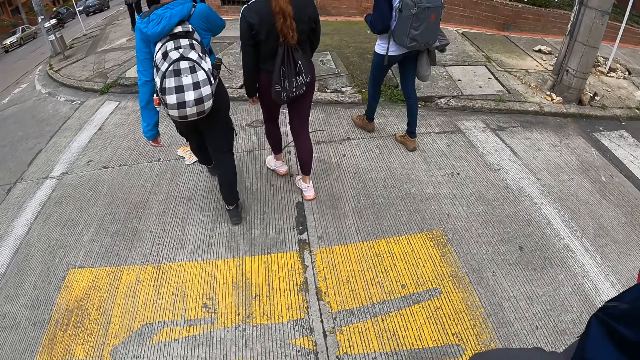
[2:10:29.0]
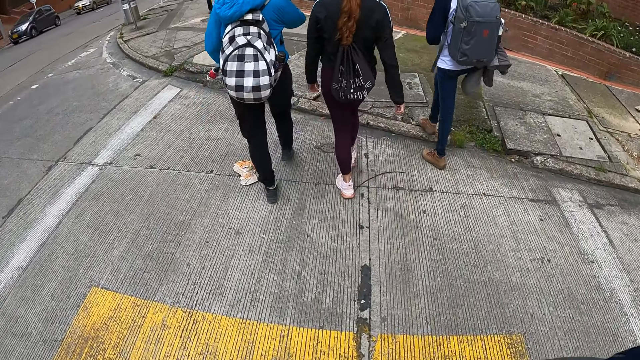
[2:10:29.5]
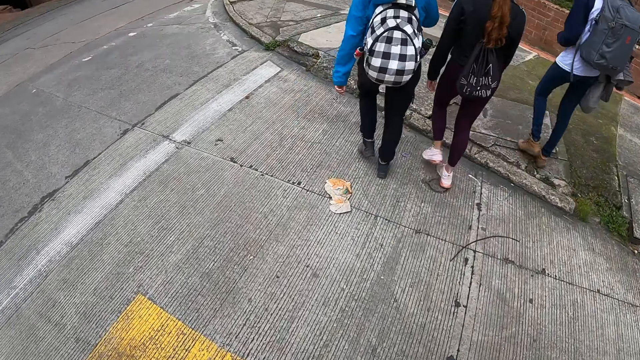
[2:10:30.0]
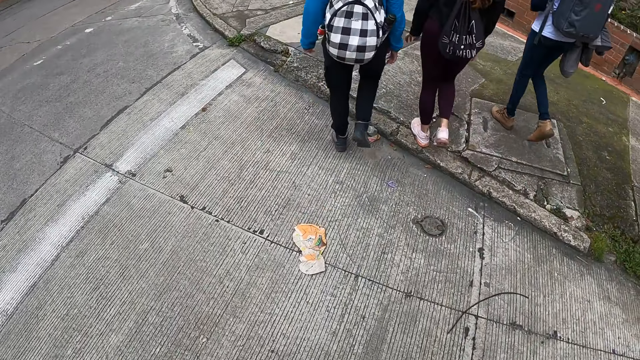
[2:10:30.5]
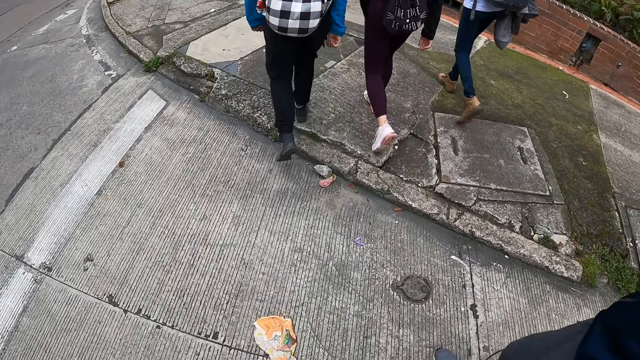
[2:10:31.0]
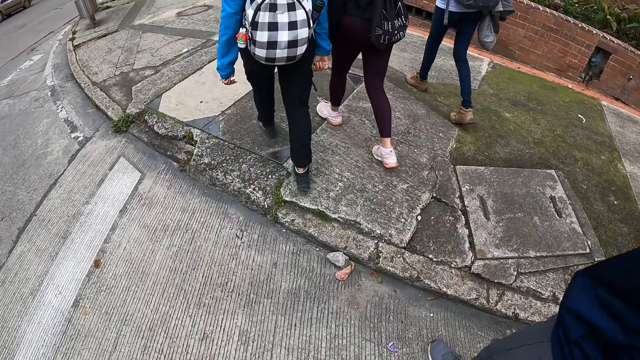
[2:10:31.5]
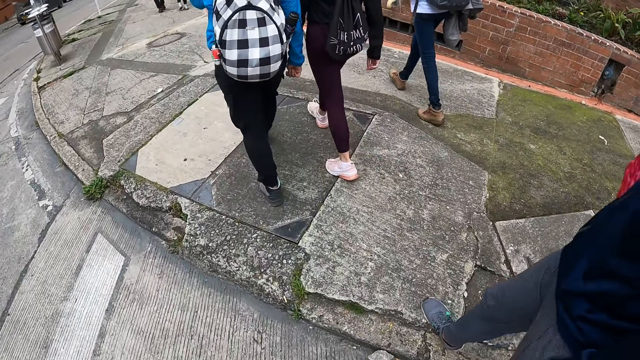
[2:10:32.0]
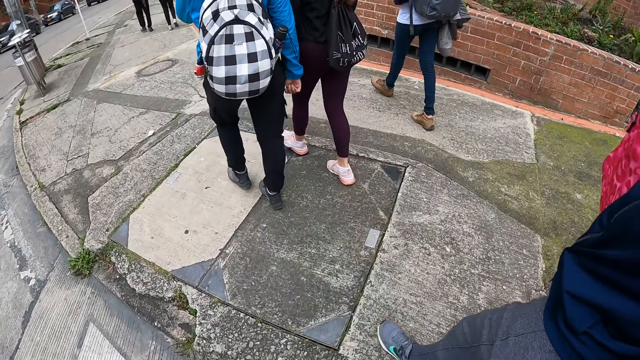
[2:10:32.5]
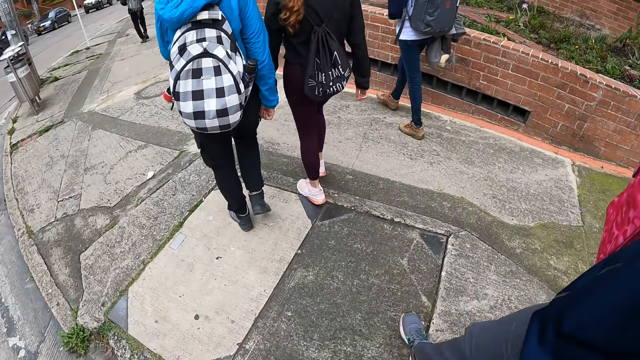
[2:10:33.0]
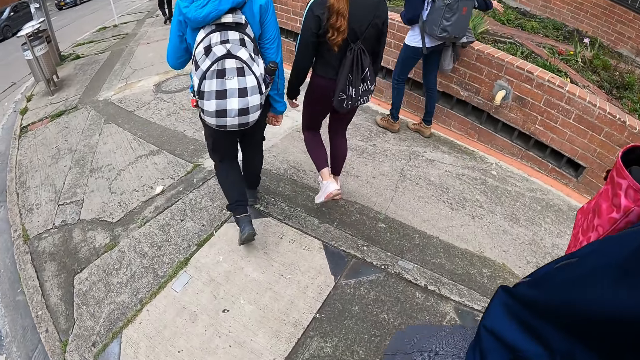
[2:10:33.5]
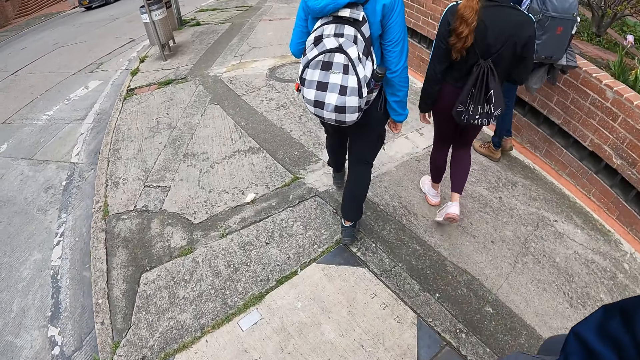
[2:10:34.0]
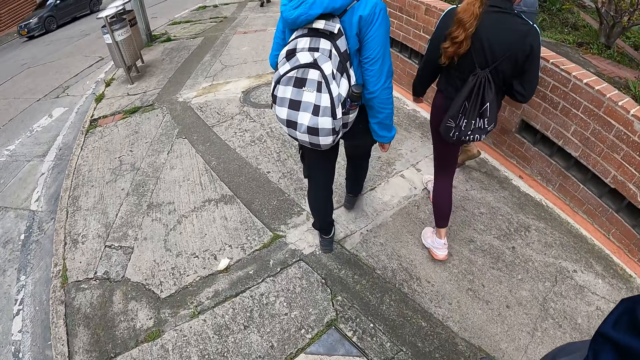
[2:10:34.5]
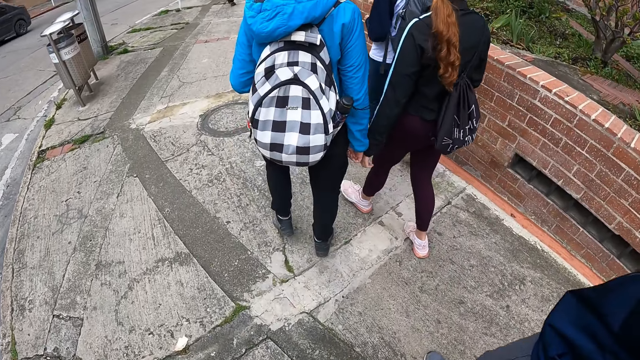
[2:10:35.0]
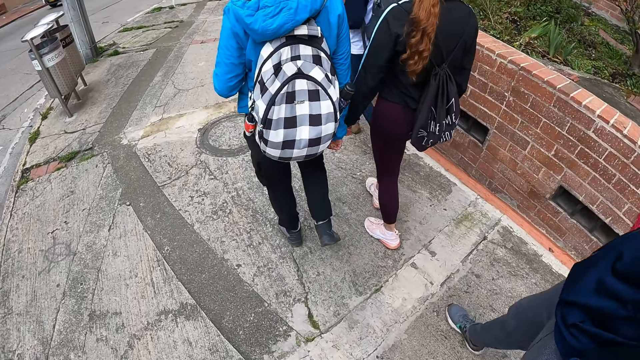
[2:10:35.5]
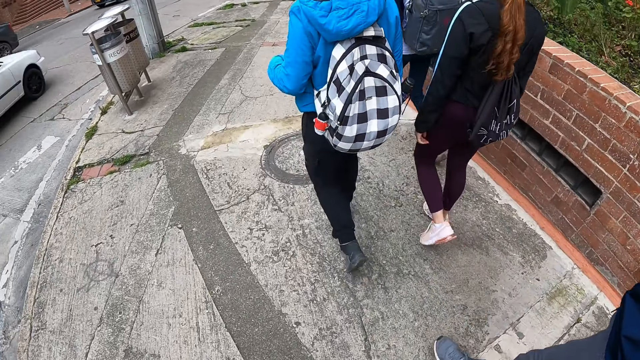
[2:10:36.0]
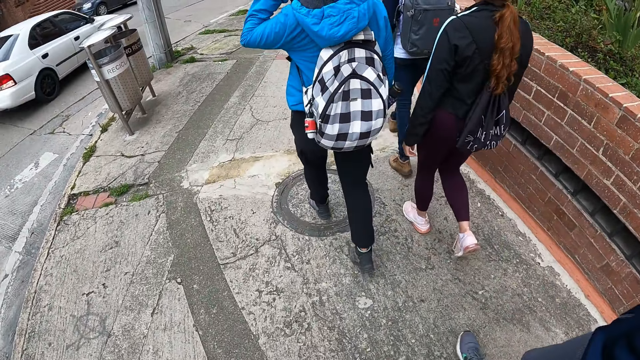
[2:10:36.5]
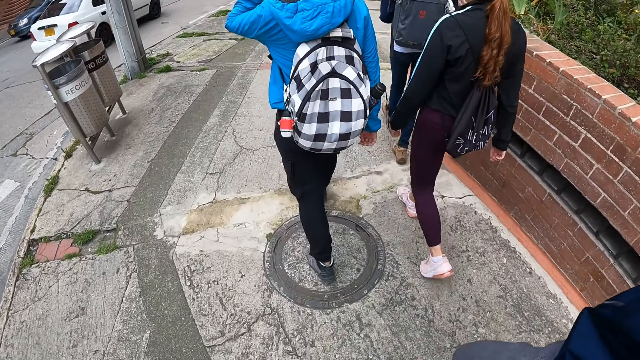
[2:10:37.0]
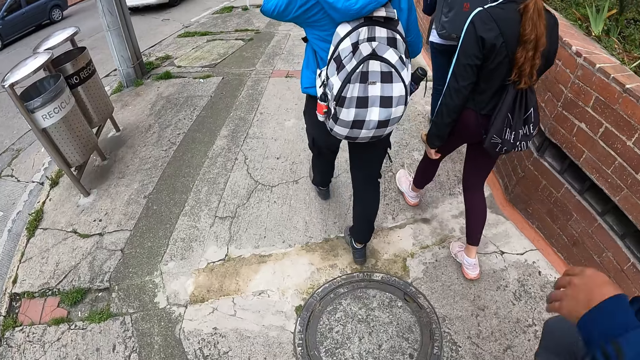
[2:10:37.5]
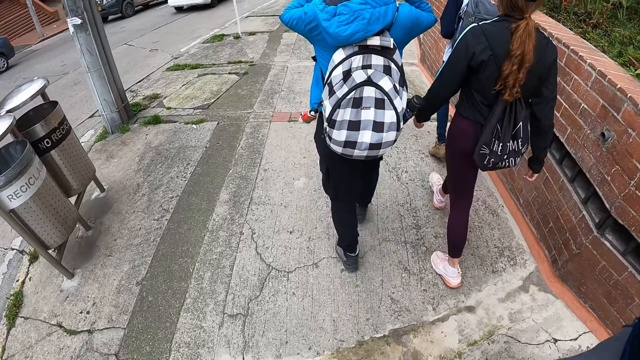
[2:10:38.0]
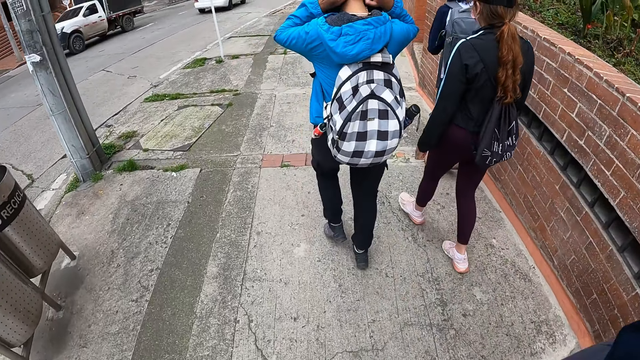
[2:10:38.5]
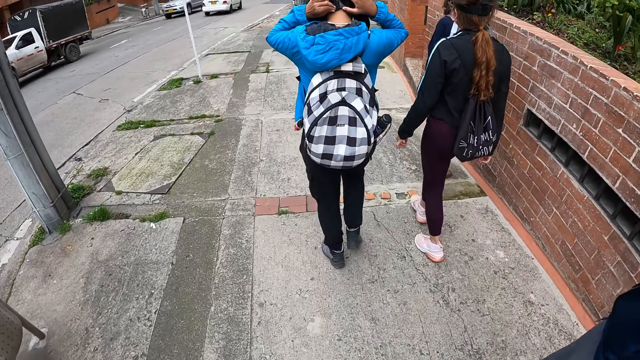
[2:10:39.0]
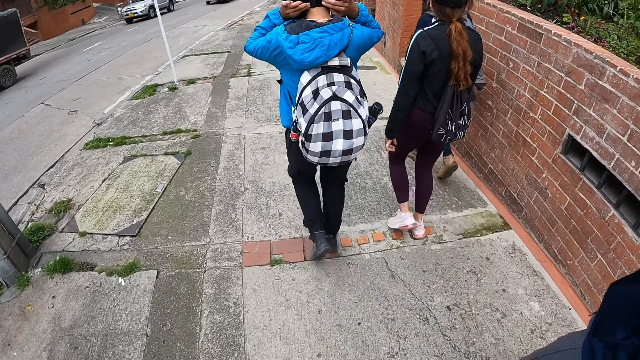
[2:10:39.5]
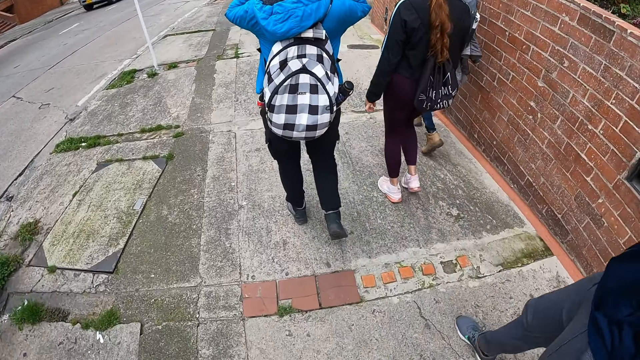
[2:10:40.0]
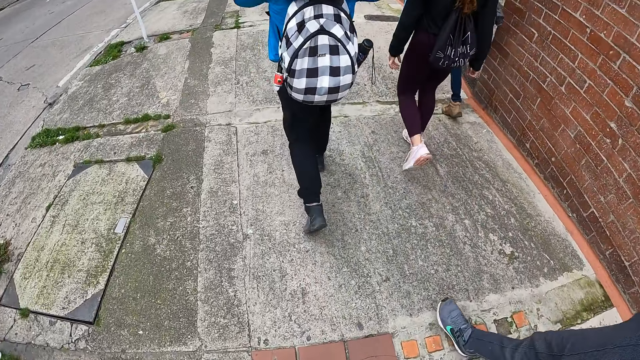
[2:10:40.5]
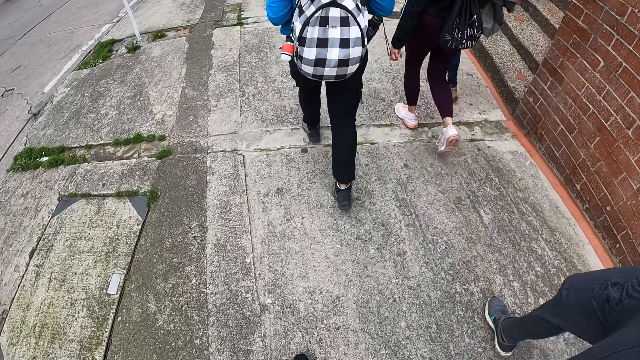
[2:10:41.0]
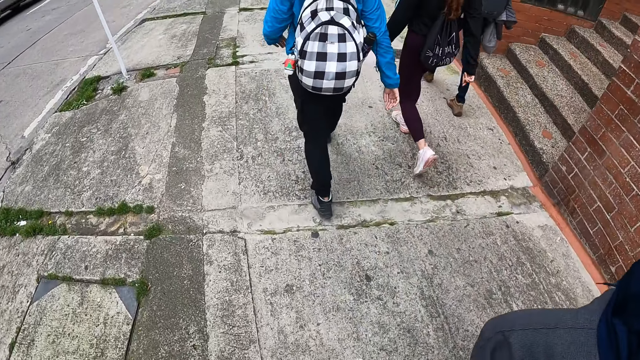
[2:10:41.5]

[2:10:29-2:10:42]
The camera wearer walks by the side of the road on the pavement with the woman. A white car drives past the camera wearer.

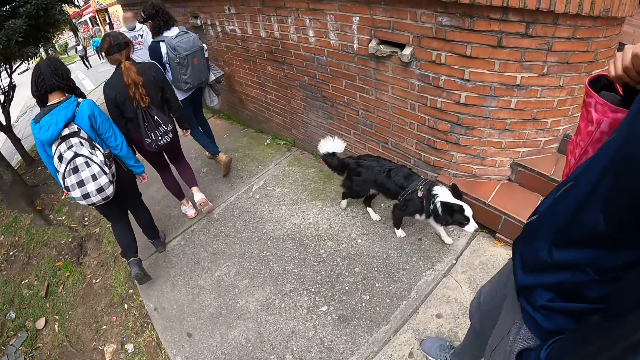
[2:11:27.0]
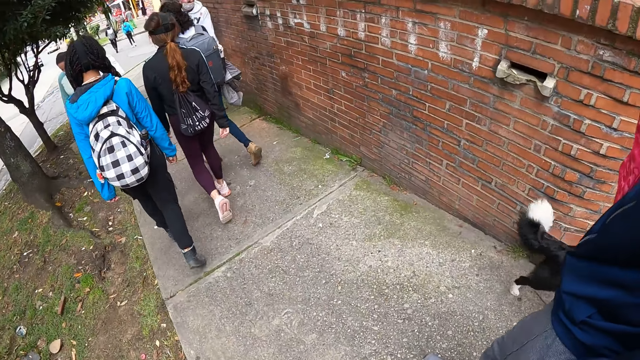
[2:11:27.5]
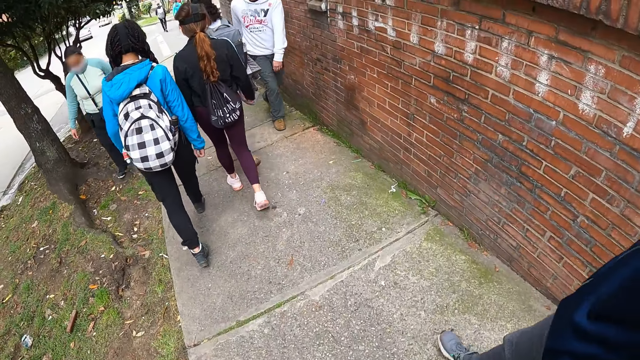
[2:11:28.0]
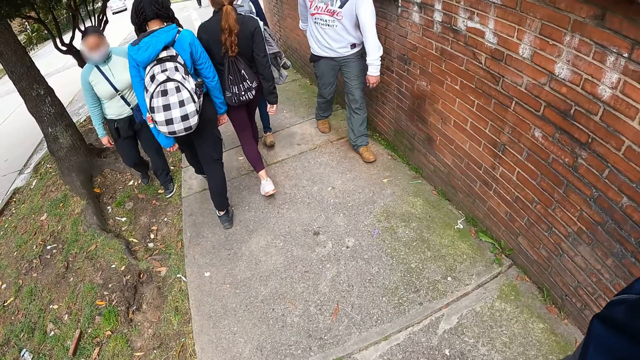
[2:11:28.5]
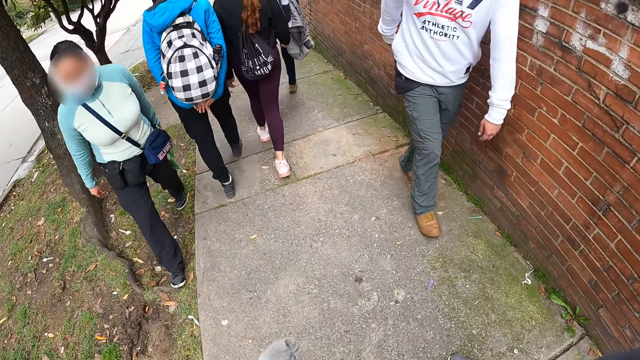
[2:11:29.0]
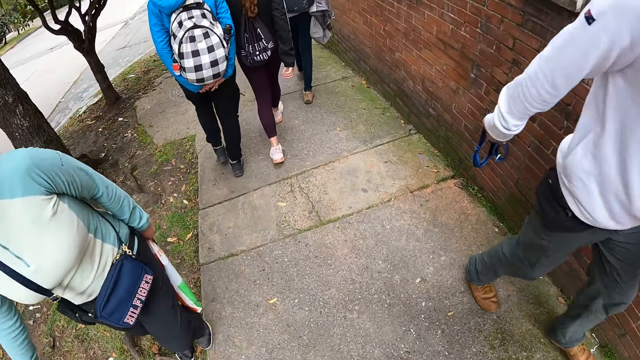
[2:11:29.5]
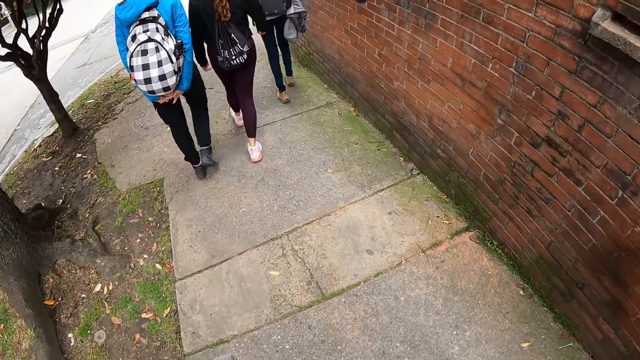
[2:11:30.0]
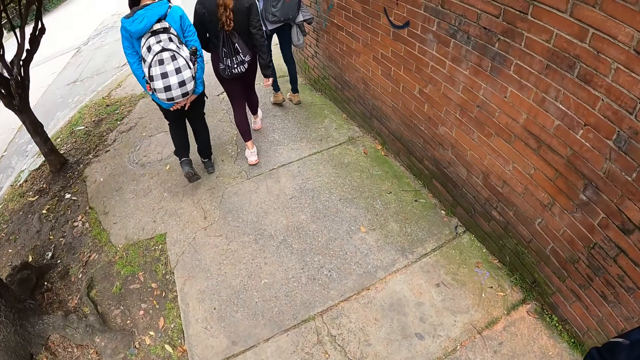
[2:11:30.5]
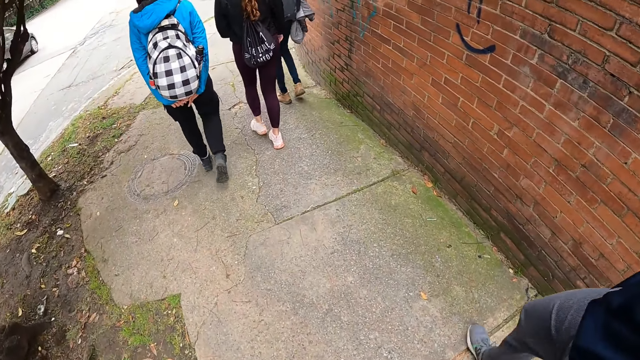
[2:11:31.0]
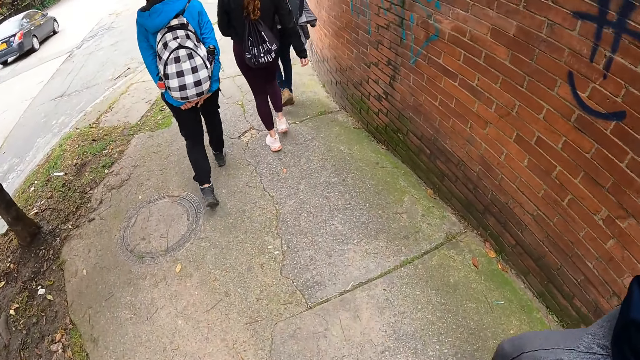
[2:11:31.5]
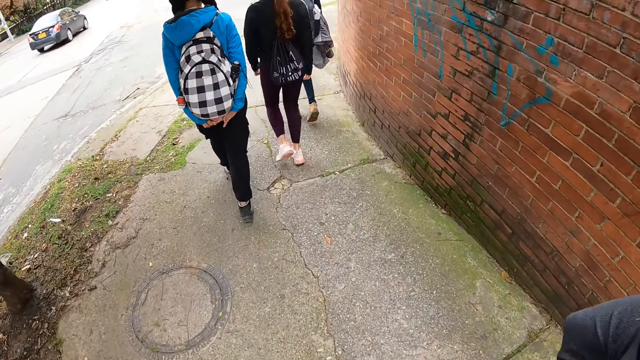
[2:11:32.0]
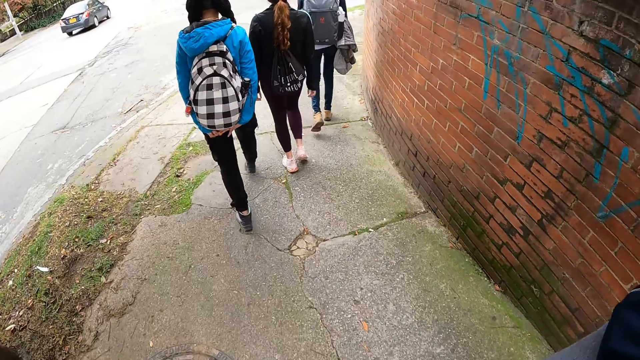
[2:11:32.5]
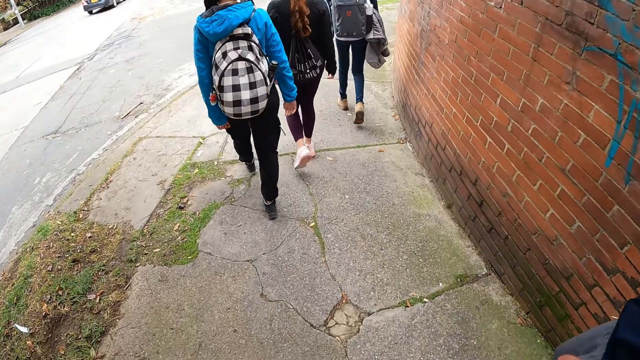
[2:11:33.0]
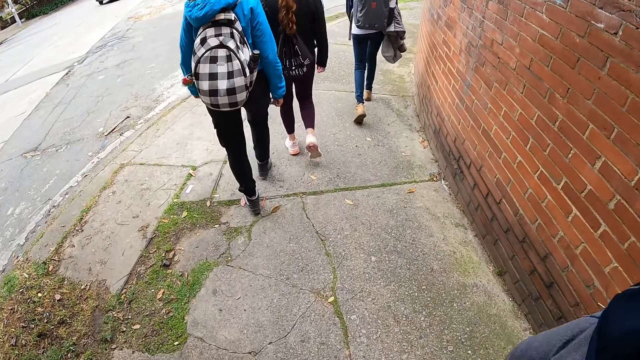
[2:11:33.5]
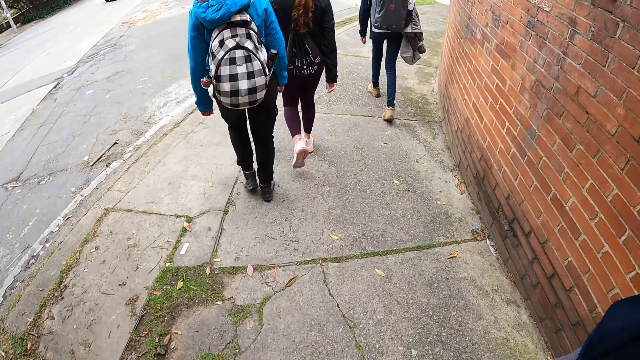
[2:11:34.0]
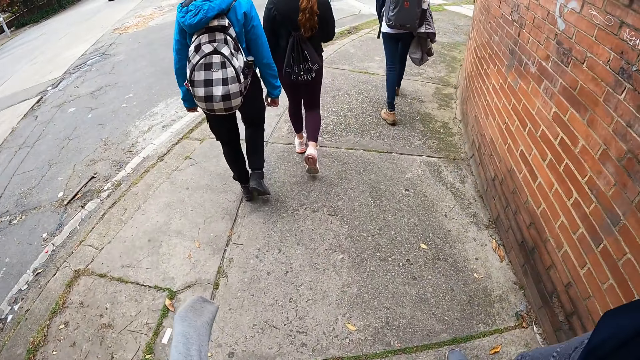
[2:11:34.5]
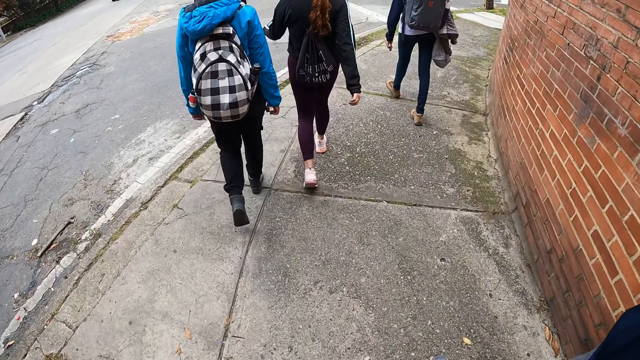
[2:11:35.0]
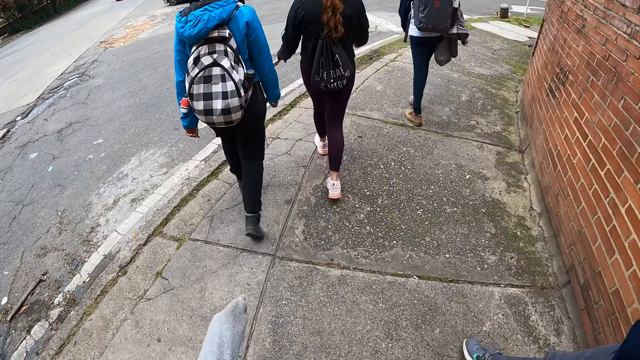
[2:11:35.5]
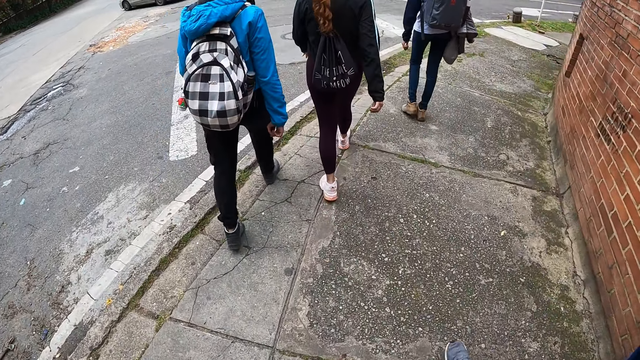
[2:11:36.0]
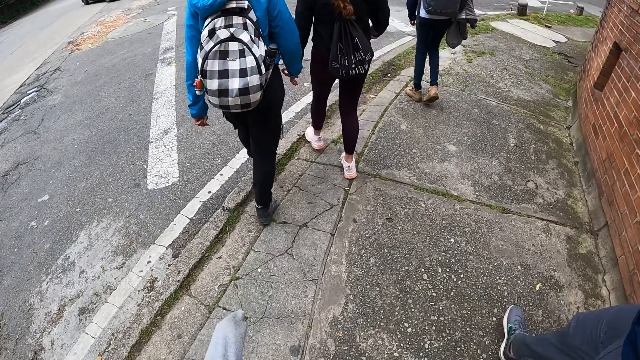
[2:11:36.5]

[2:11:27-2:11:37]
A woman walks past the left hand side of the camera wearer on the sidewalk.
